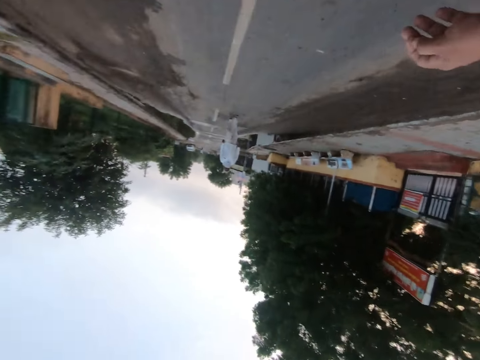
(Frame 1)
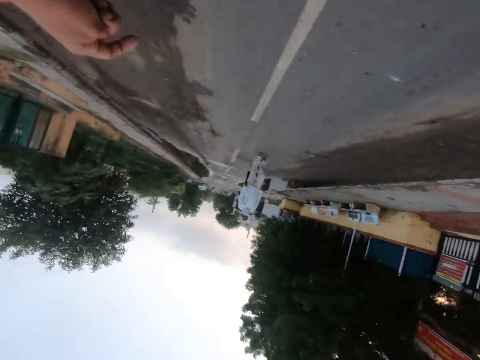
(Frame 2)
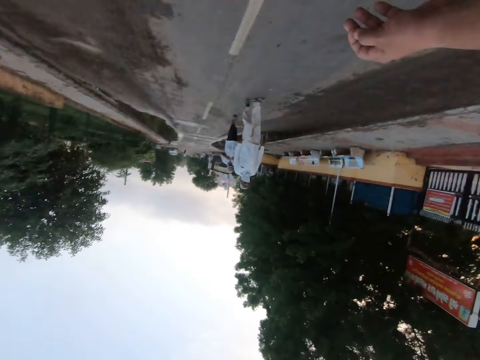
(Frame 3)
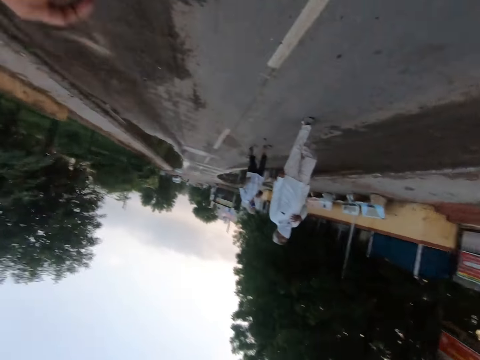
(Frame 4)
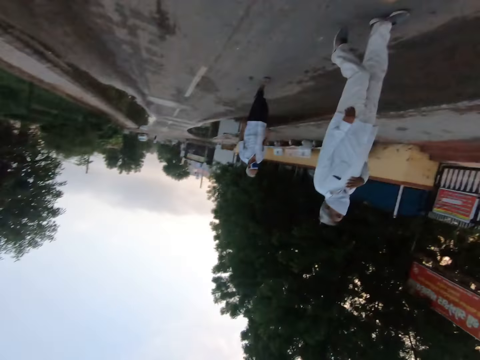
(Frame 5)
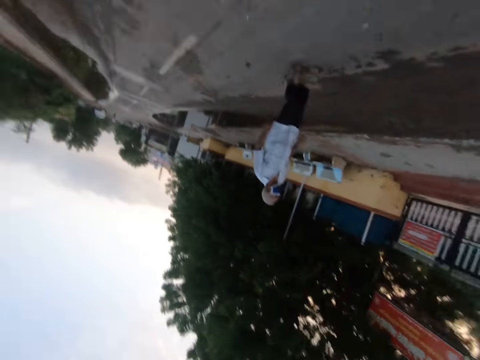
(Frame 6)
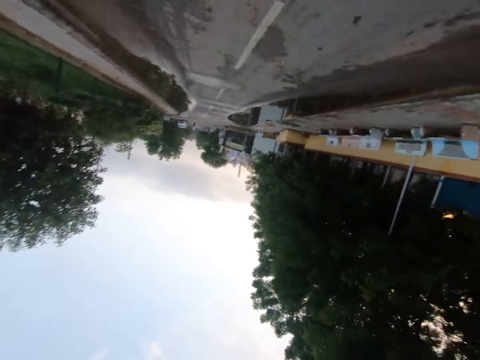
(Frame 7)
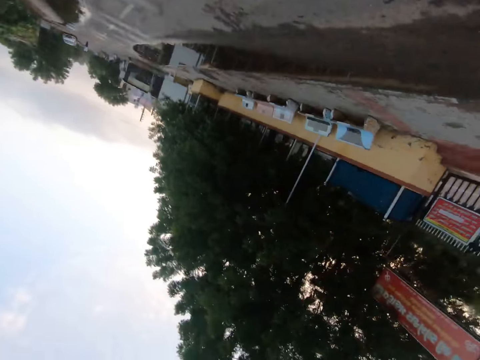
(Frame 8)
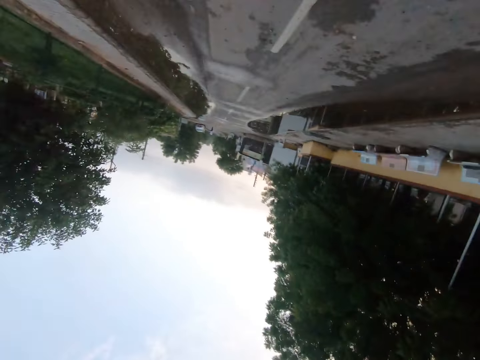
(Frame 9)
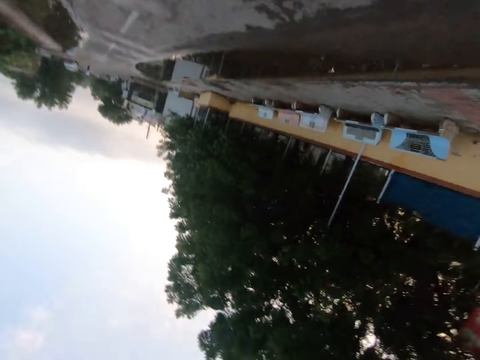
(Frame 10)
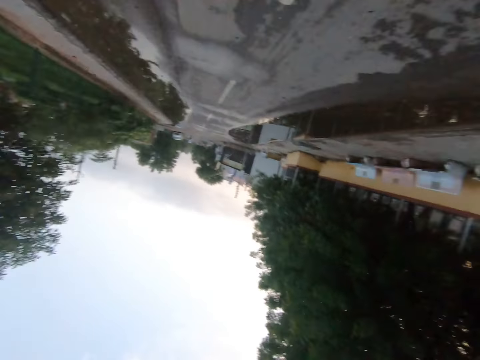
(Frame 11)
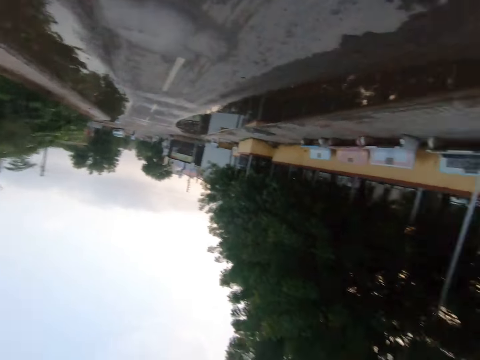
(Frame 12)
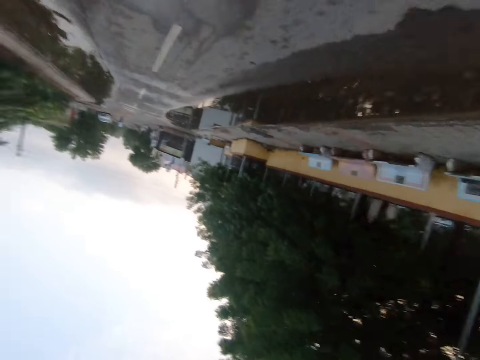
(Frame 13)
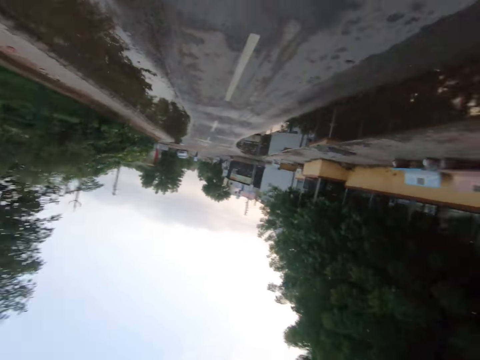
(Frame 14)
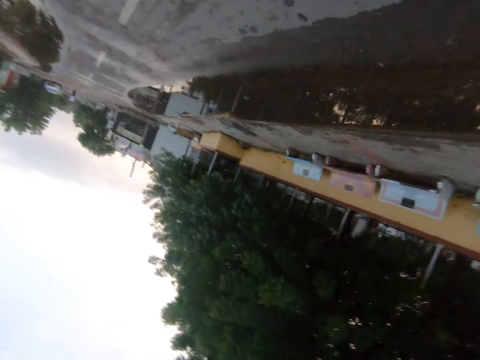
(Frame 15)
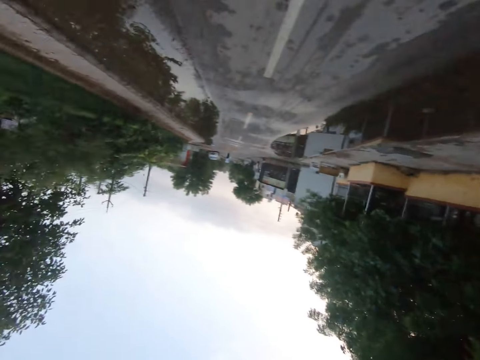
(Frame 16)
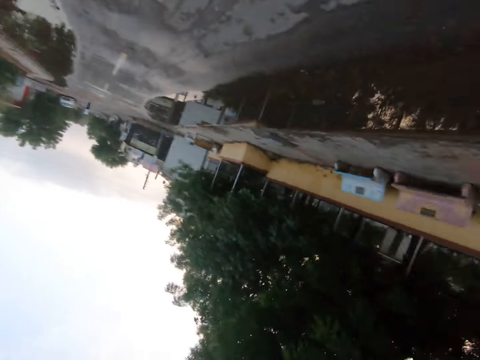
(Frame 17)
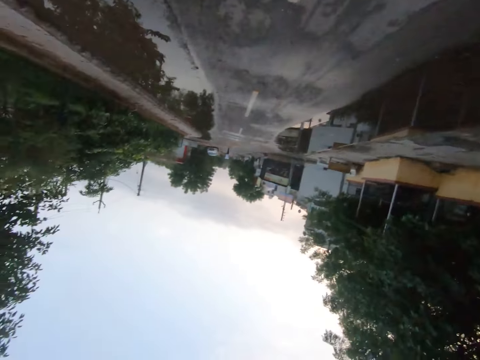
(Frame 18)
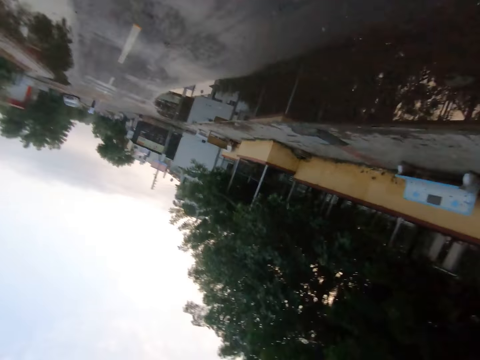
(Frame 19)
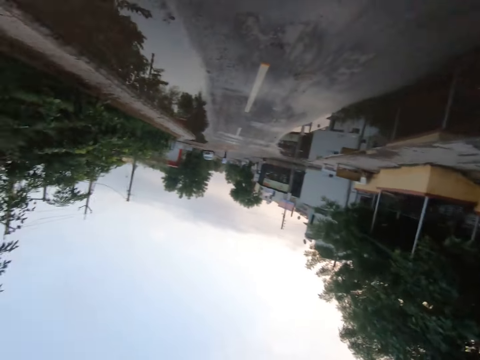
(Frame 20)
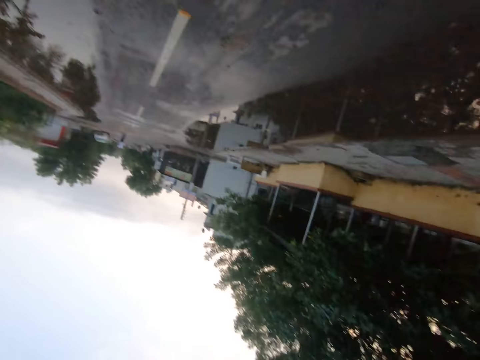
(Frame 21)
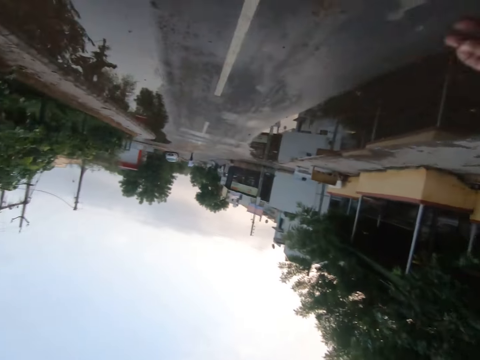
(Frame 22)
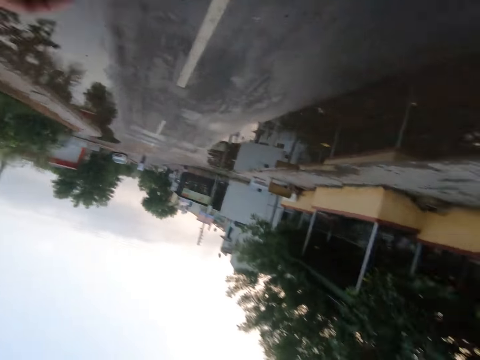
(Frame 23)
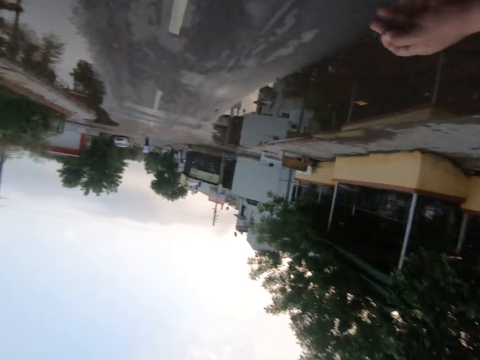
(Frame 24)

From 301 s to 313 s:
The camera wearer jogs past a man on the road. They jog past another man on the road.

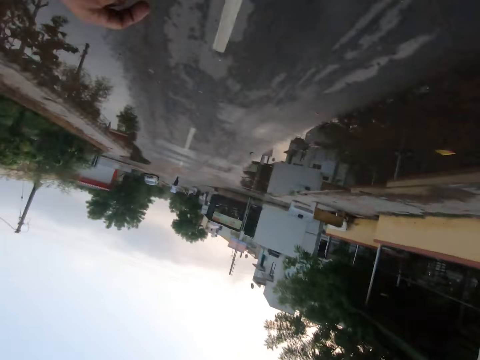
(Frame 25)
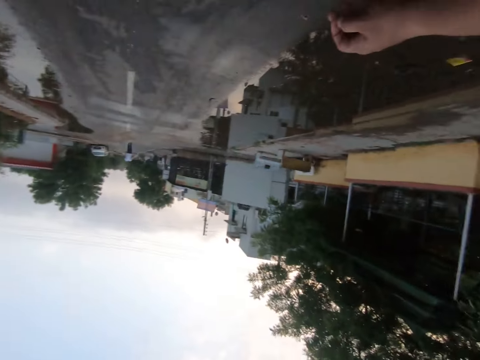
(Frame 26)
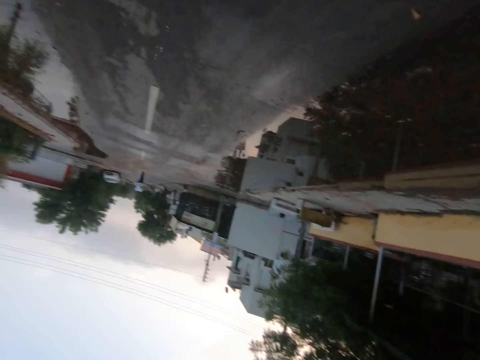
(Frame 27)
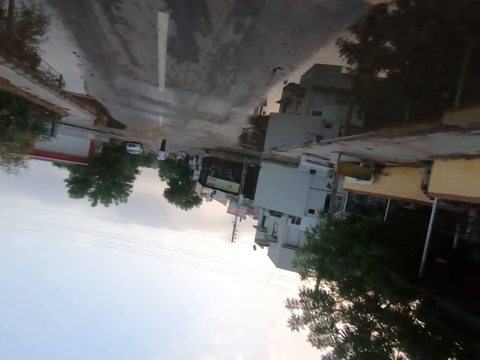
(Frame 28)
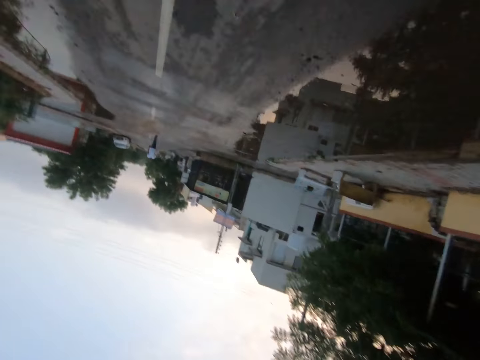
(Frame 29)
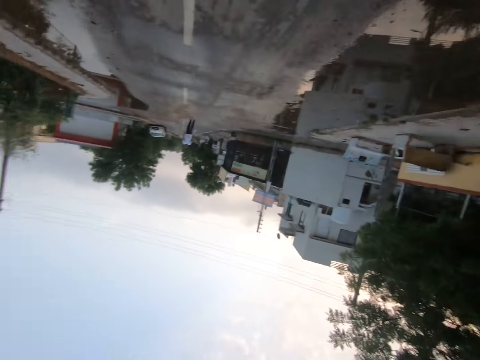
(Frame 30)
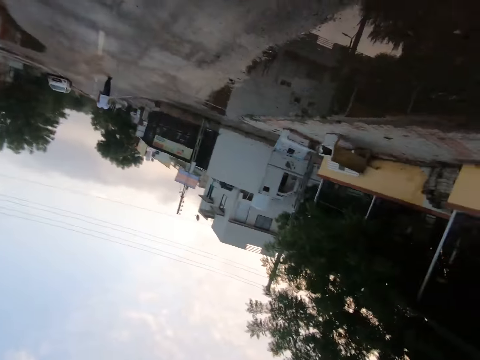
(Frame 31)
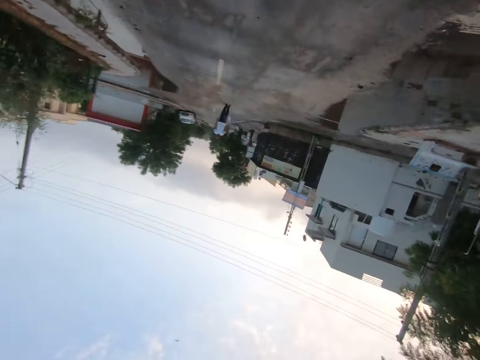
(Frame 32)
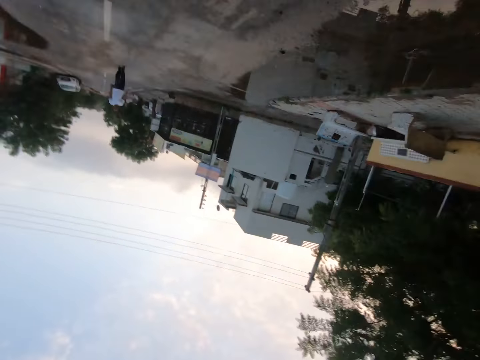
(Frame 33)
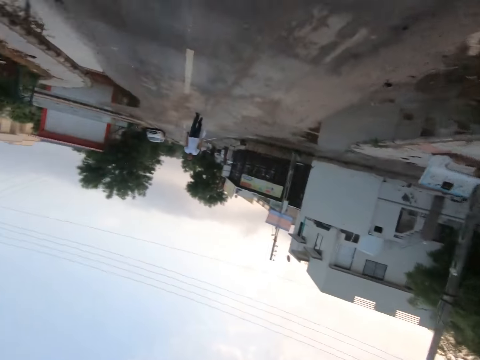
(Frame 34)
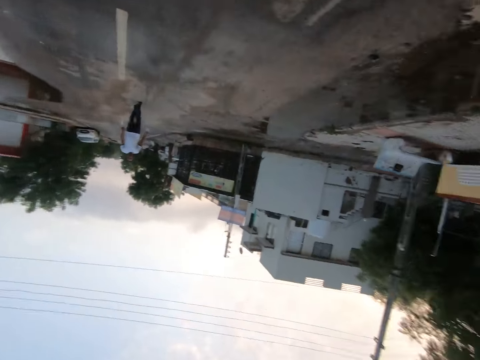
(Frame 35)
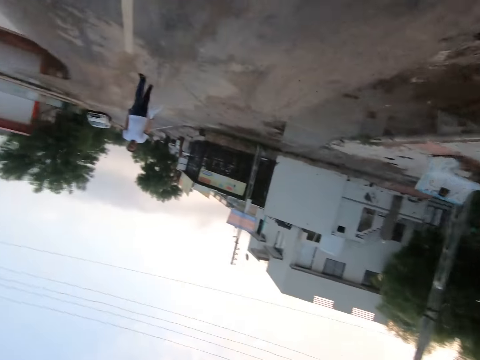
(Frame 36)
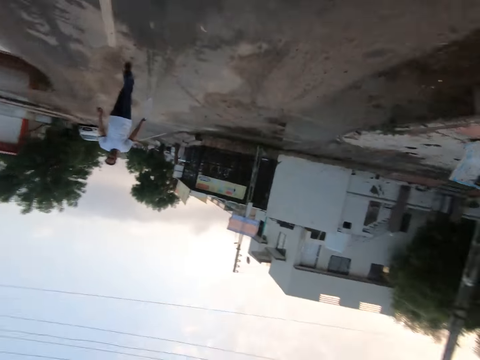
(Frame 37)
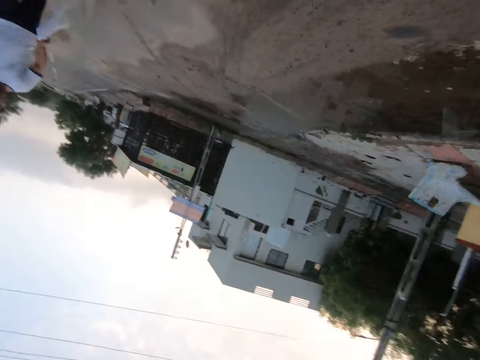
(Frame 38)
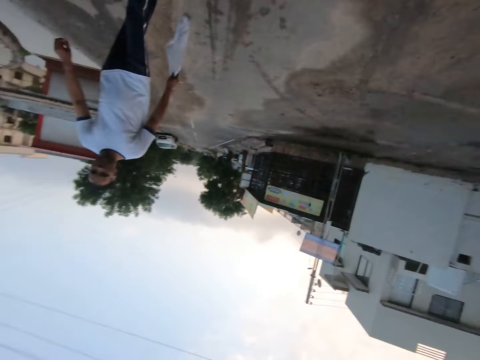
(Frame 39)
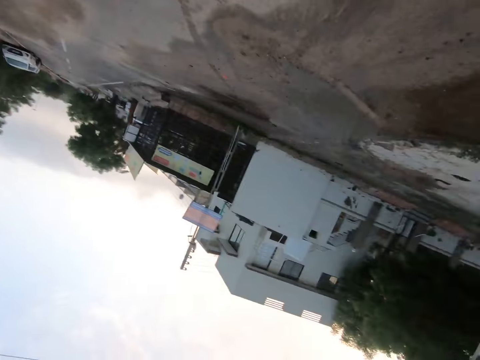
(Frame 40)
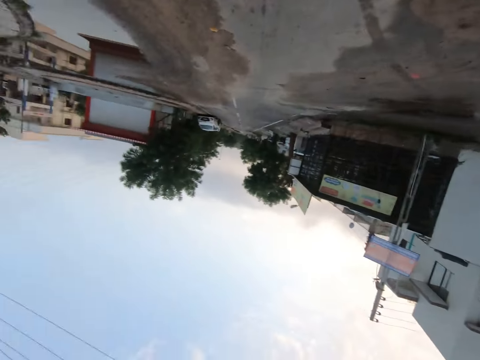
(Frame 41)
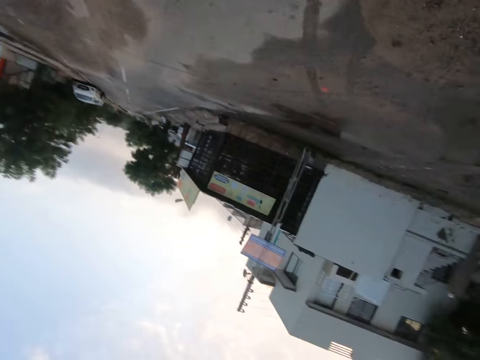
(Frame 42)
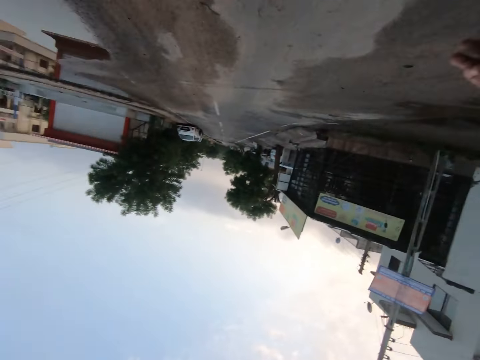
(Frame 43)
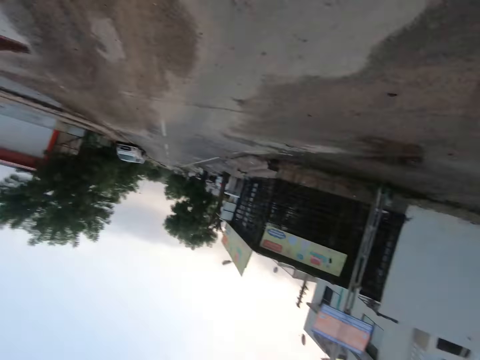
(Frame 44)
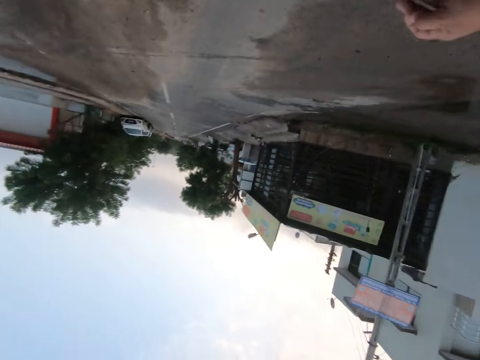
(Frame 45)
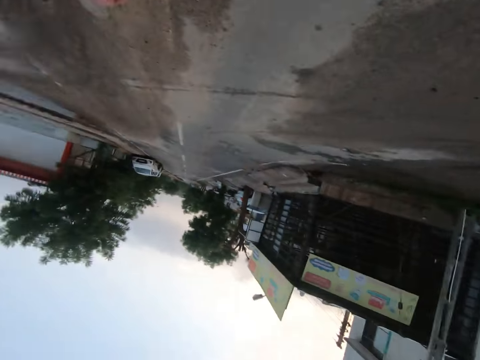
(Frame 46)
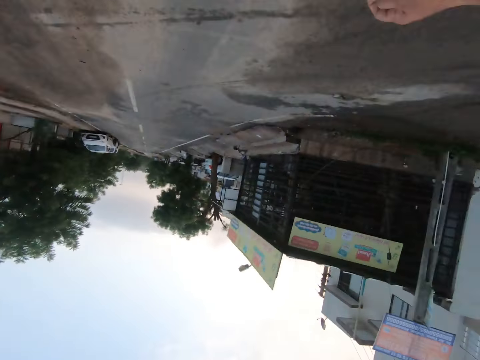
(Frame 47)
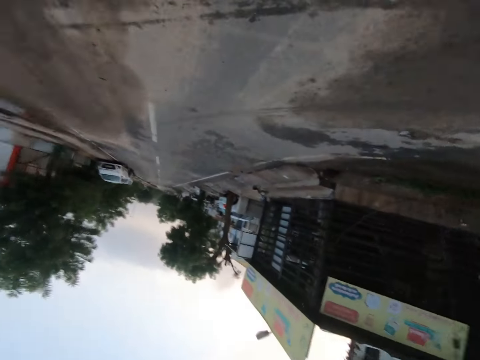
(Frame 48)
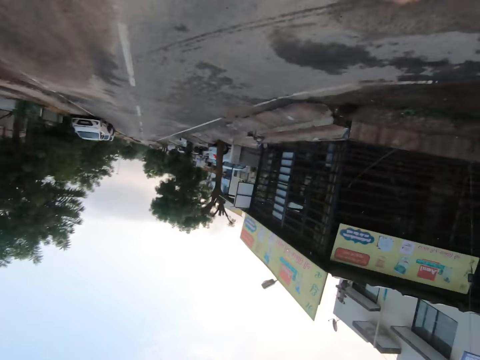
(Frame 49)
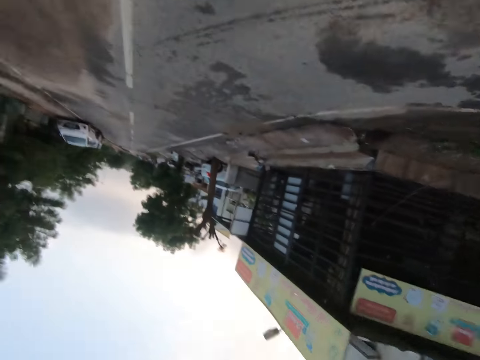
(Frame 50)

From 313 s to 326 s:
The camera wearer jogs past a man on the road.

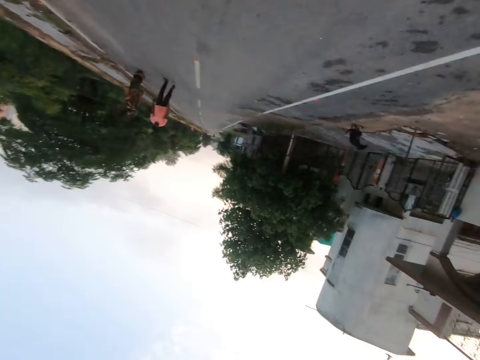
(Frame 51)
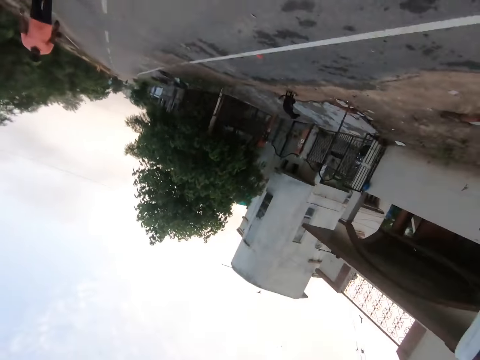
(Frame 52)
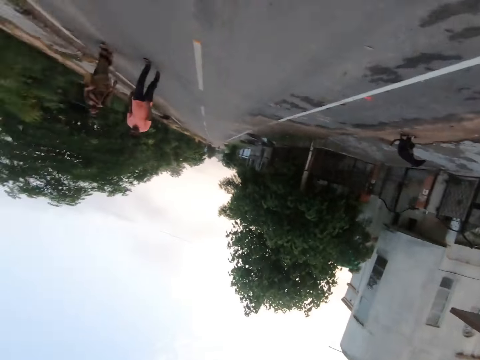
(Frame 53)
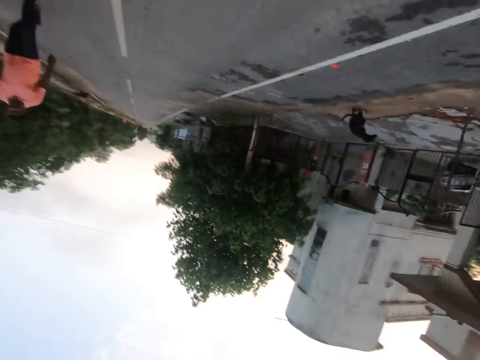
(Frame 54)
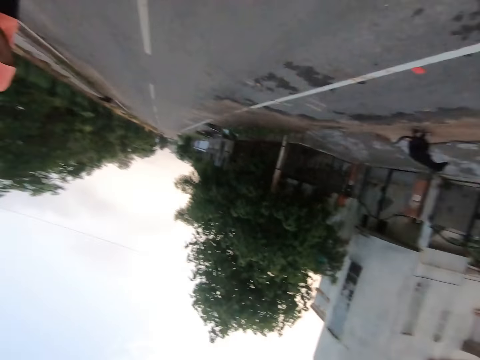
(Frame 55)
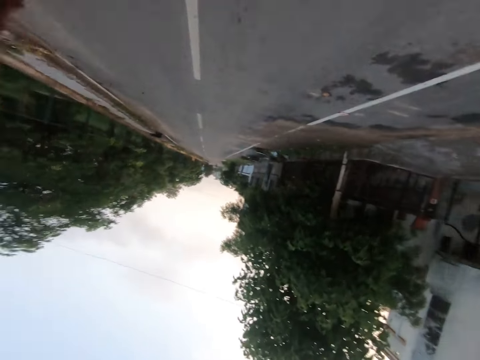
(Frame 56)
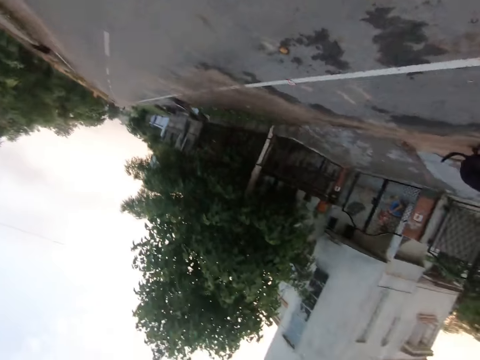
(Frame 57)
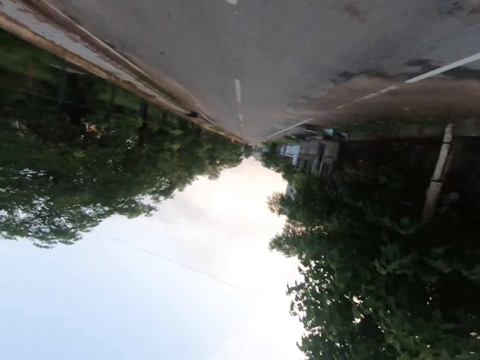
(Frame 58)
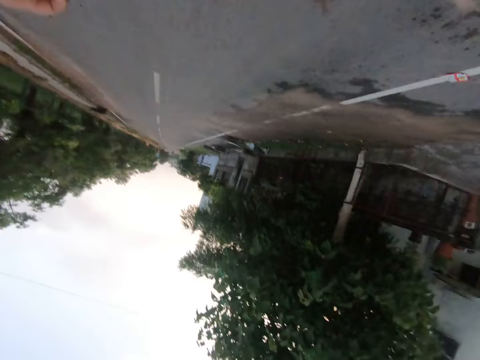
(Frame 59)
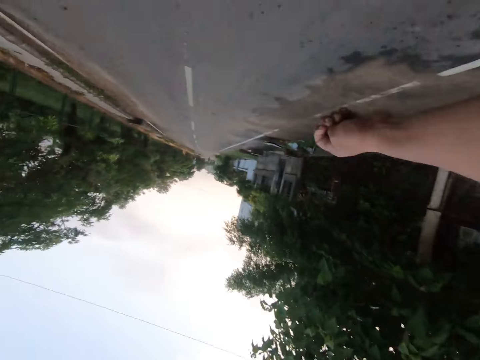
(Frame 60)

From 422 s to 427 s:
The camera wearer jogs past a man on the road. They jog past a woman on the road.
